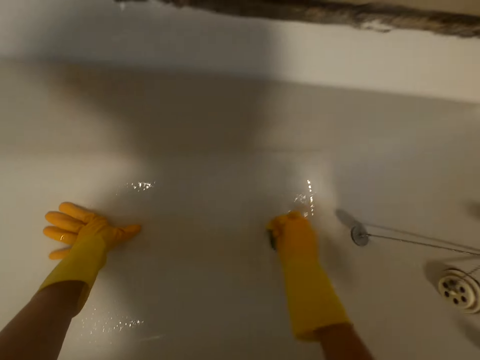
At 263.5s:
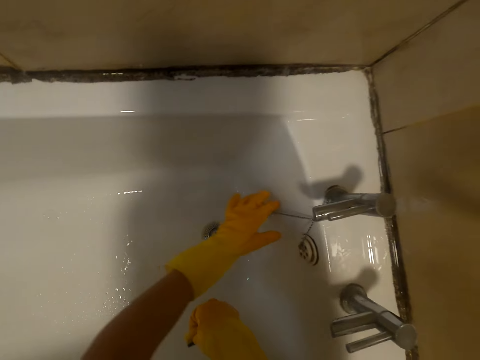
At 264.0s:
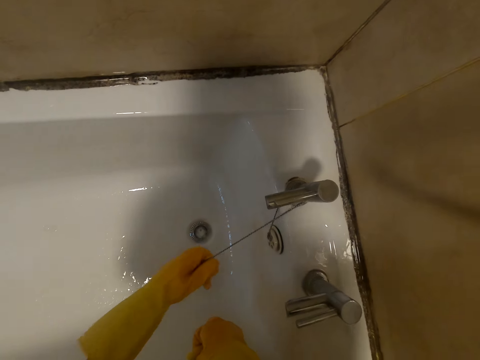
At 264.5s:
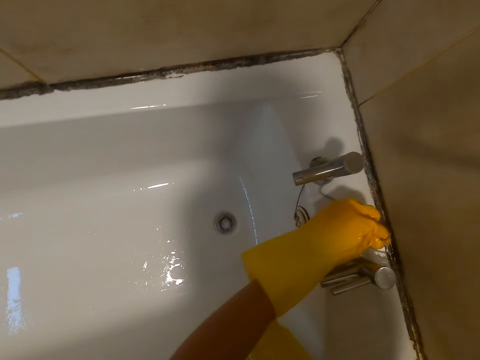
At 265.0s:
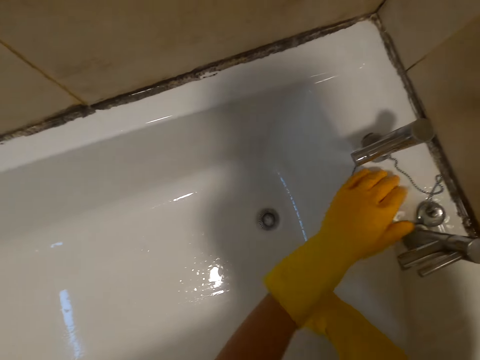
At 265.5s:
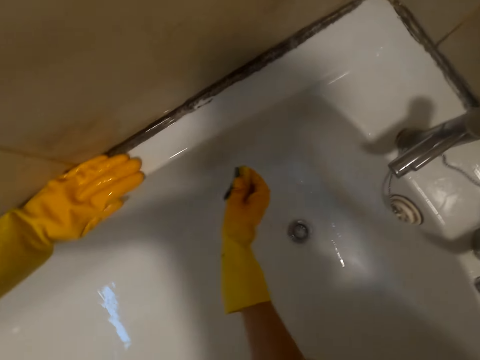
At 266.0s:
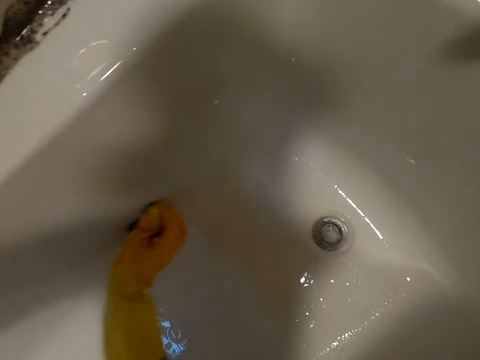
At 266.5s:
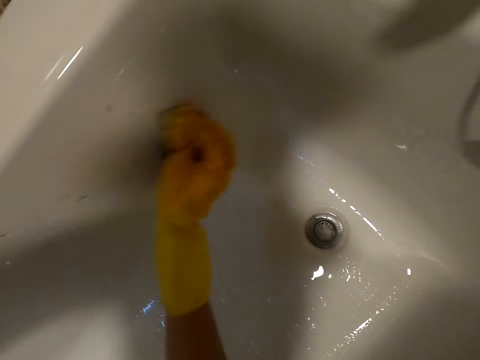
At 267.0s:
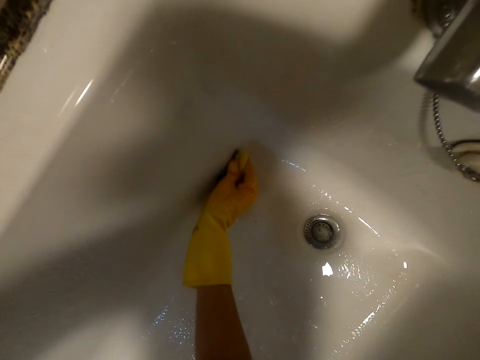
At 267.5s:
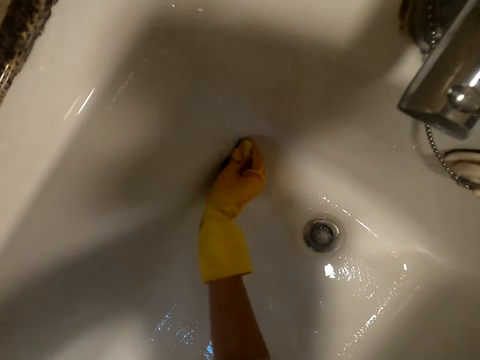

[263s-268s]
The camera wearer places the part of the sink aside. They clean the sink.

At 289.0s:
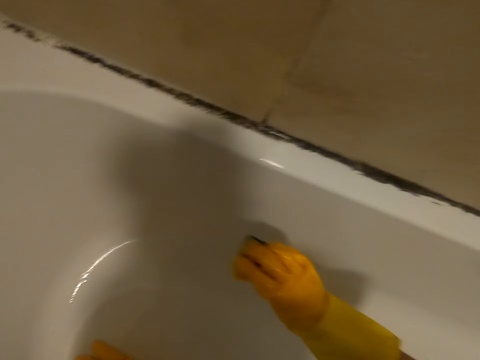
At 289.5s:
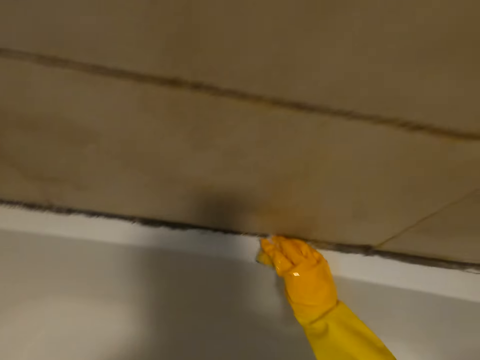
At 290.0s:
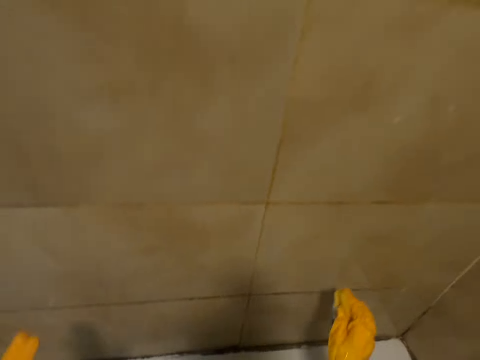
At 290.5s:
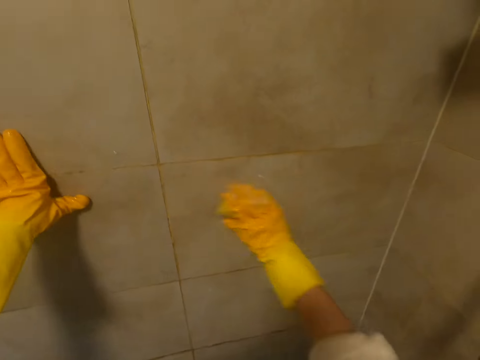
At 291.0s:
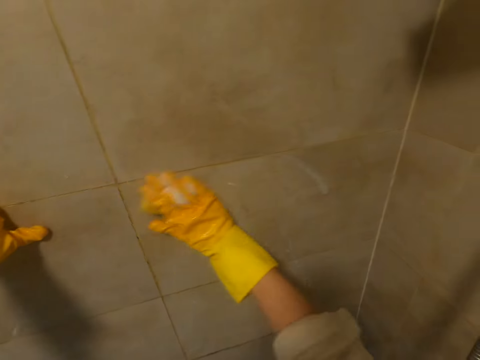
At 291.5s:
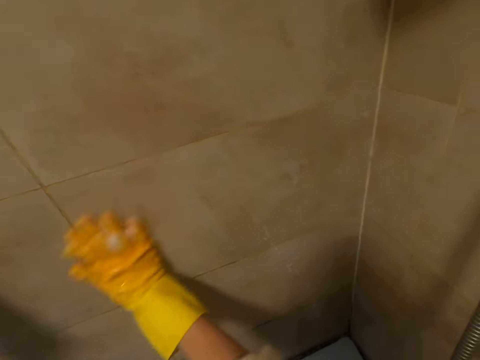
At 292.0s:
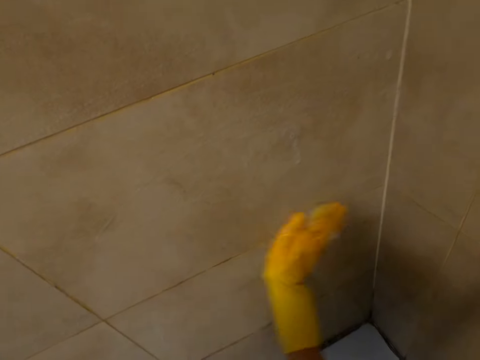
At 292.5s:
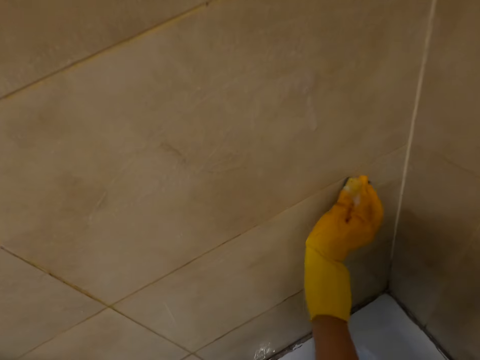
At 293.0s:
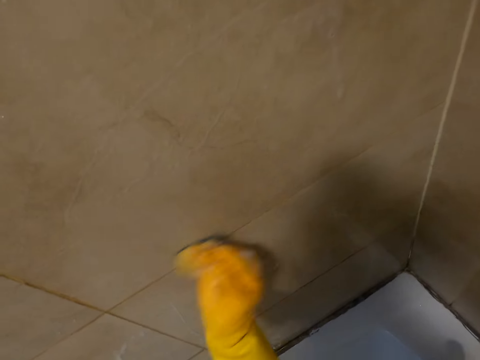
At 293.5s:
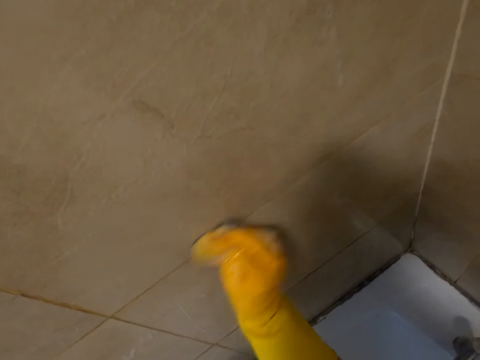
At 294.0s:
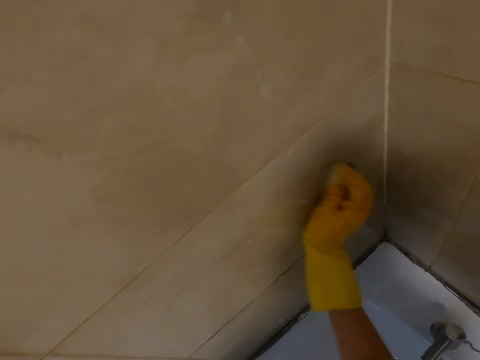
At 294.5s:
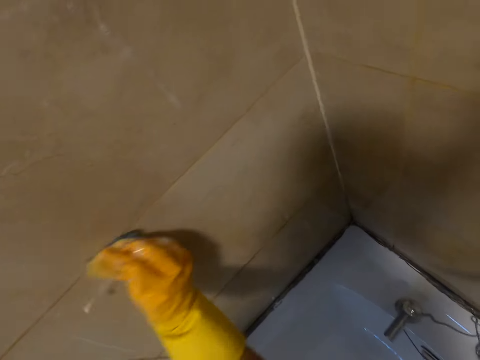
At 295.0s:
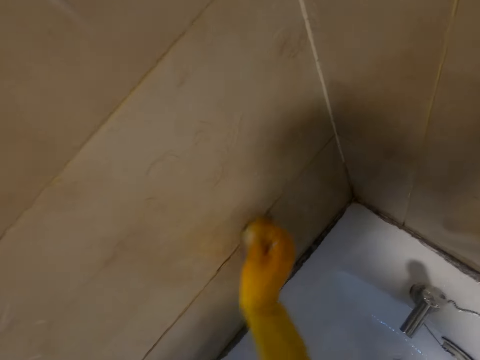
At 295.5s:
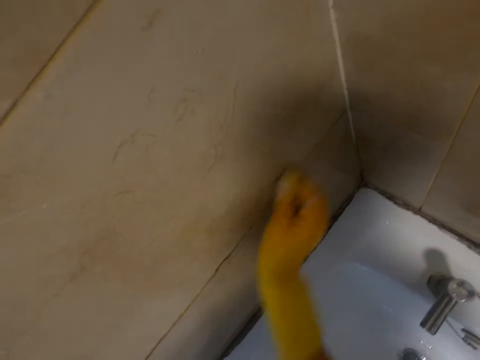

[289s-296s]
The camera wearer cleans the house wall with the right hand.

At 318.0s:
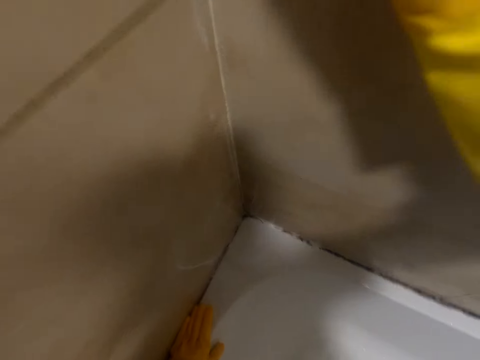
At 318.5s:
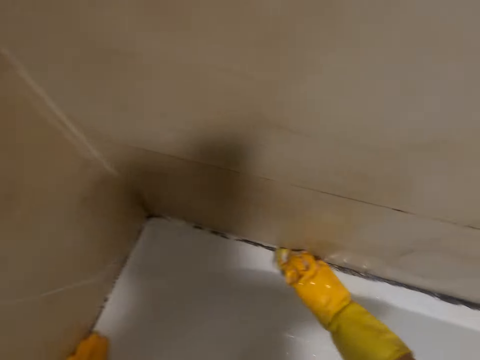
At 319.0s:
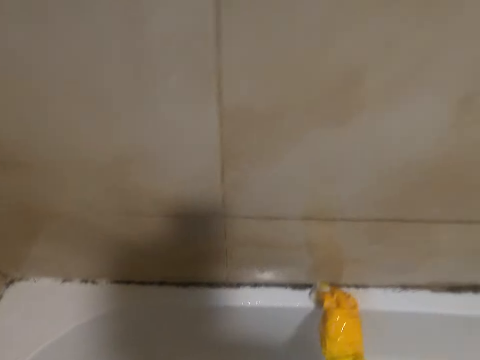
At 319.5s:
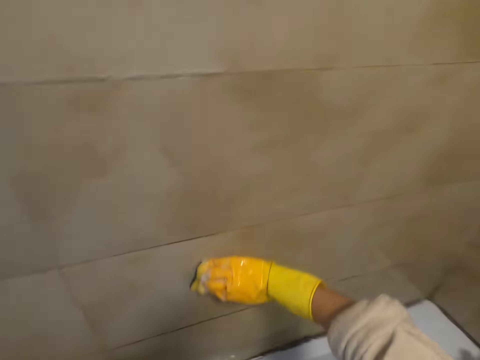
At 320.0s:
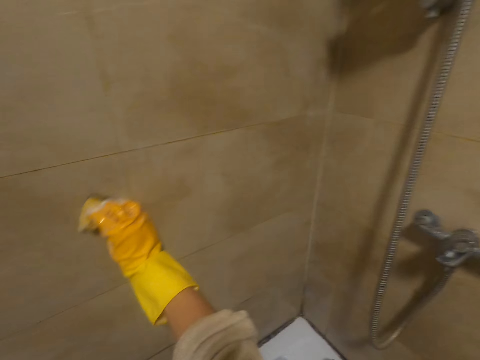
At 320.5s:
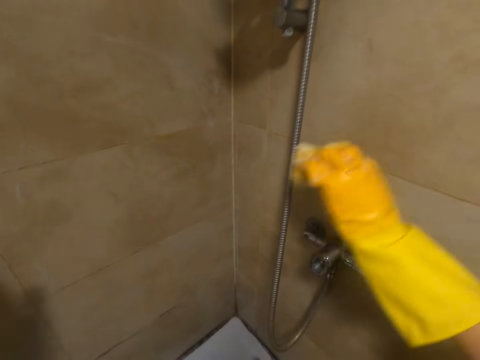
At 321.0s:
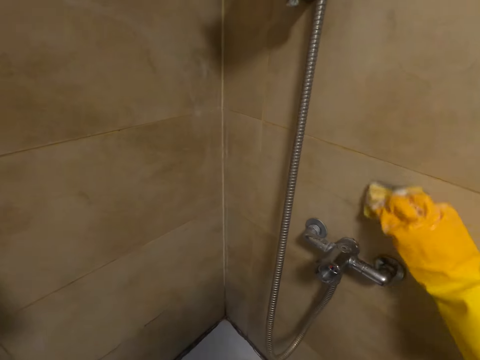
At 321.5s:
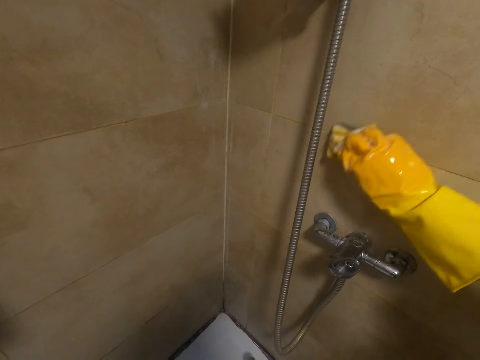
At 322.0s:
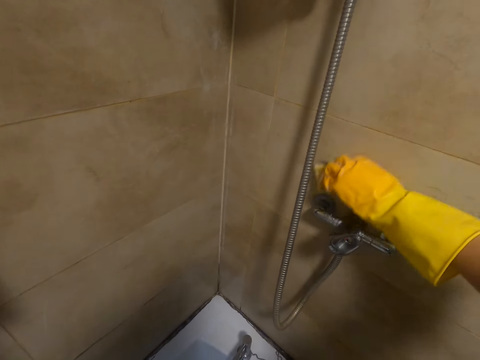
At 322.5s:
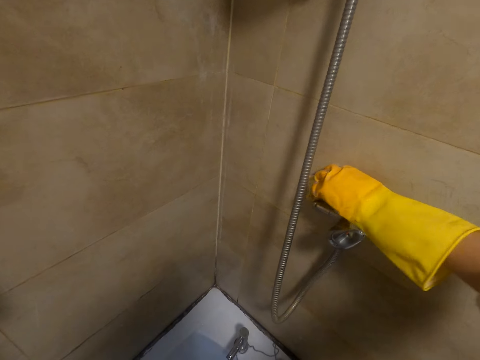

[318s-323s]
The camera wearer cleans the edges of the sink with the right hand. They clean the wall with the right hand.

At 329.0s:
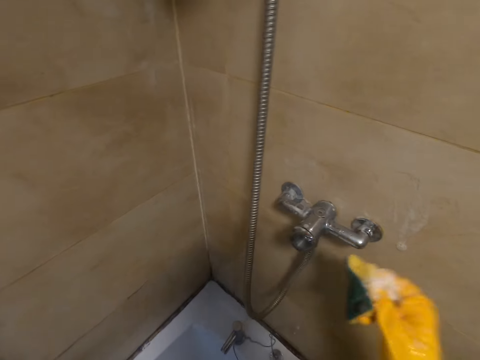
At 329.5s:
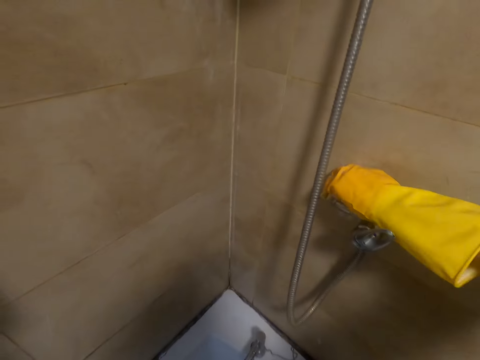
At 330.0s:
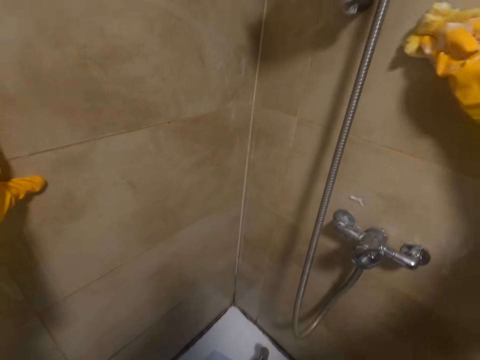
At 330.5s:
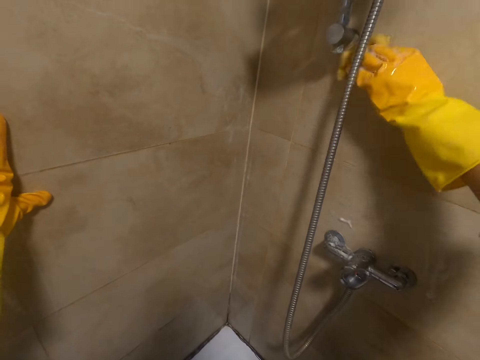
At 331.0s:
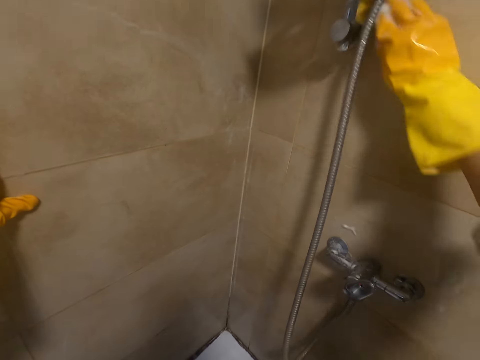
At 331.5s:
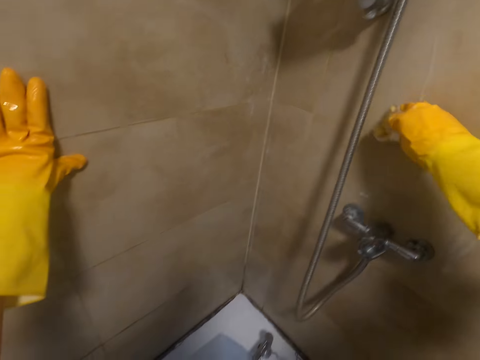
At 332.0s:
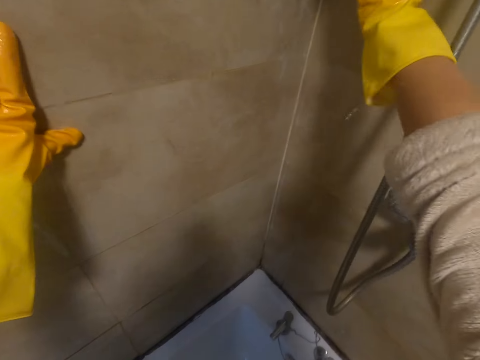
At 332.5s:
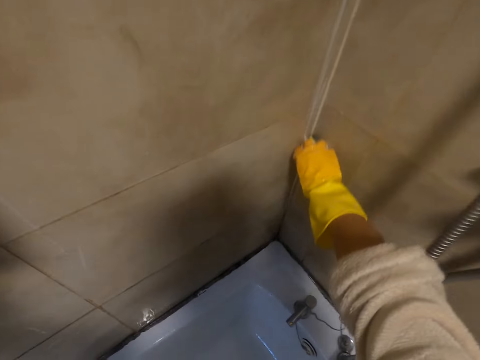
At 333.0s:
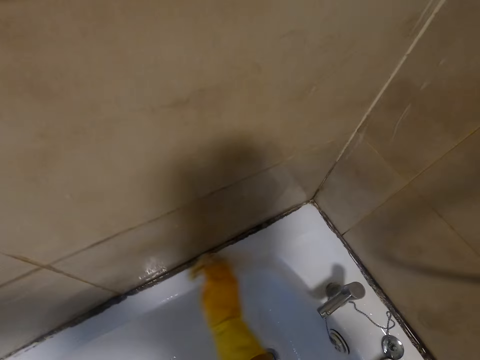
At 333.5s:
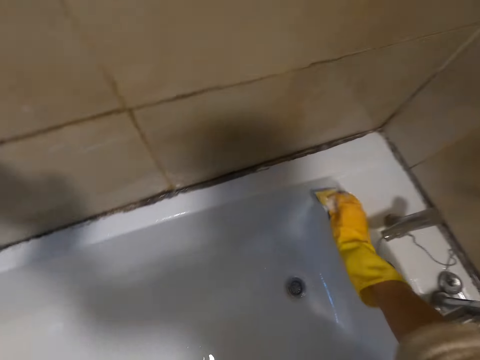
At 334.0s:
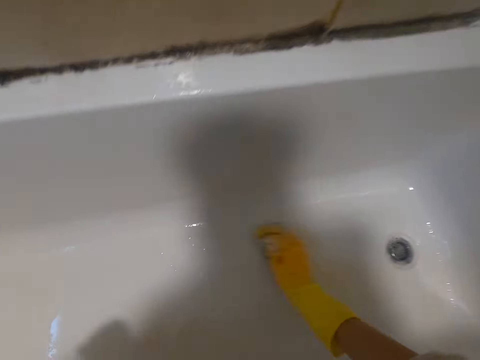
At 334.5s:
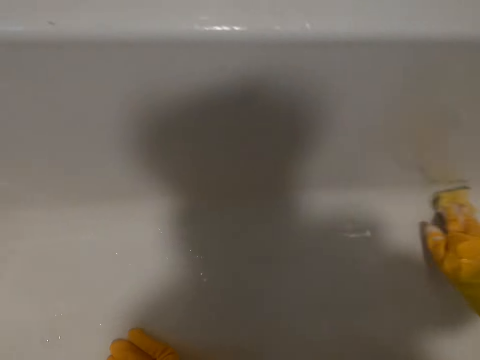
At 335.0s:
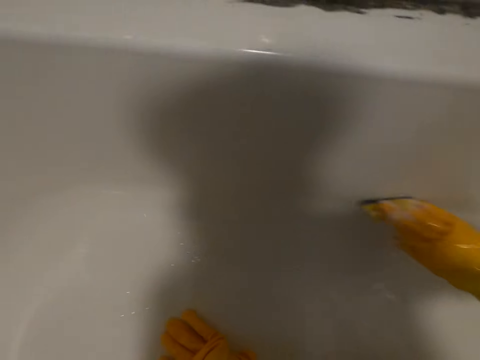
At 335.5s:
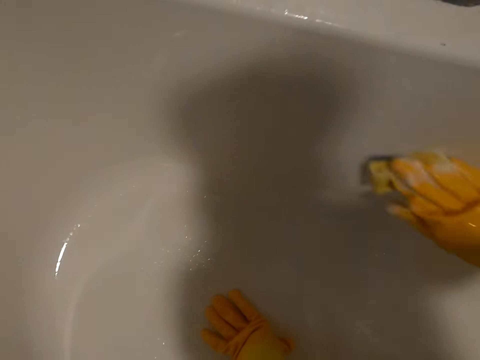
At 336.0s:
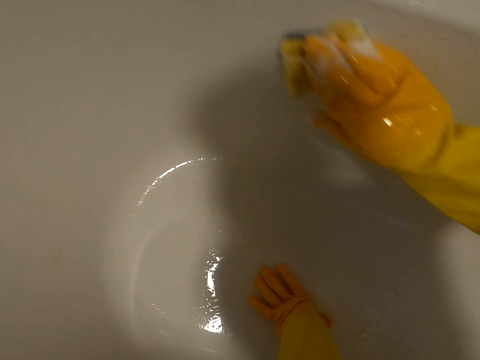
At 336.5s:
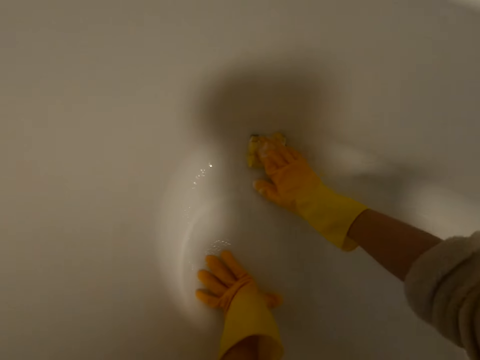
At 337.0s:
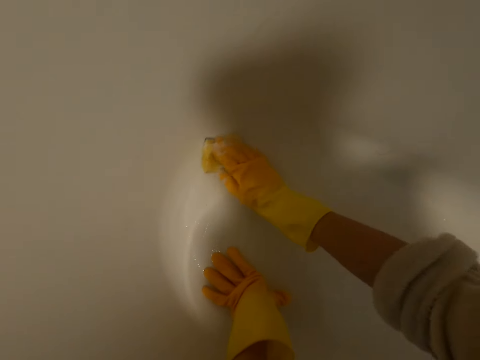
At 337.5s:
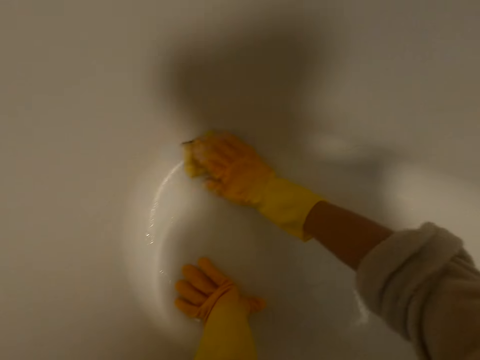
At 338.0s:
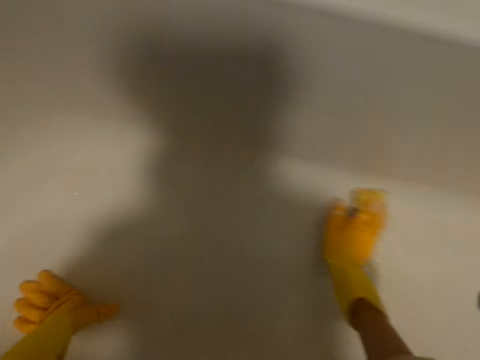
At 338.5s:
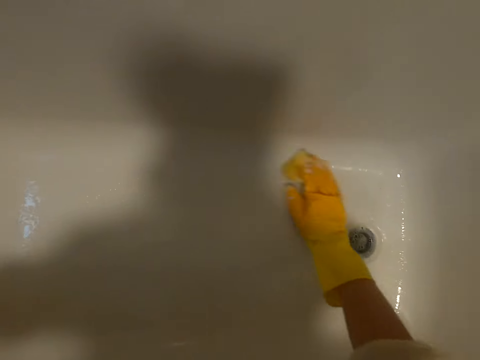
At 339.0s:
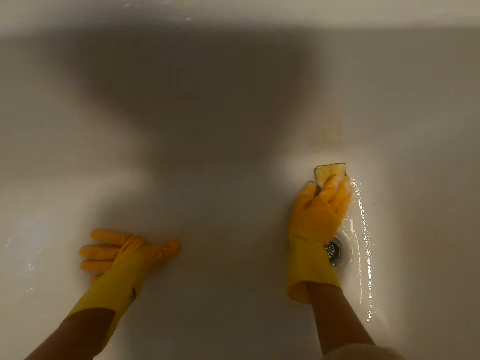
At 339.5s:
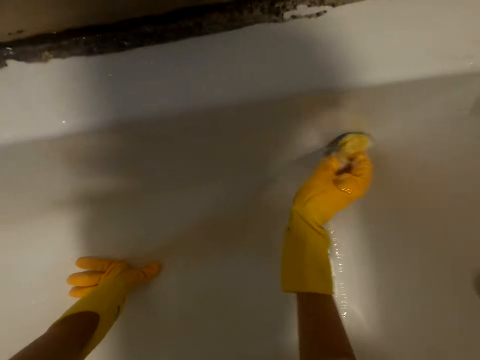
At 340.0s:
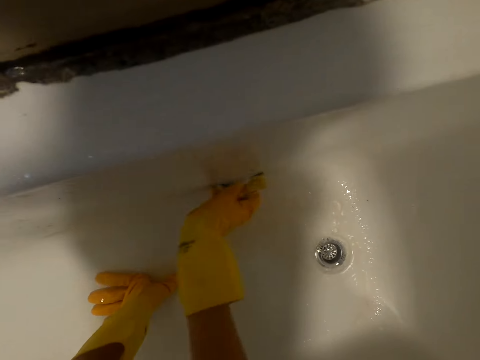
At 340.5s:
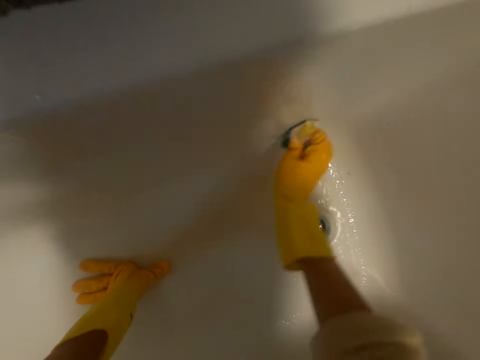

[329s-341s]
The camera wearer cleans the wall with the right hand. They clean the sink.
